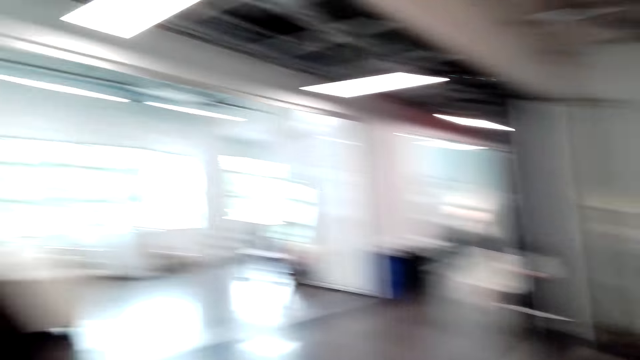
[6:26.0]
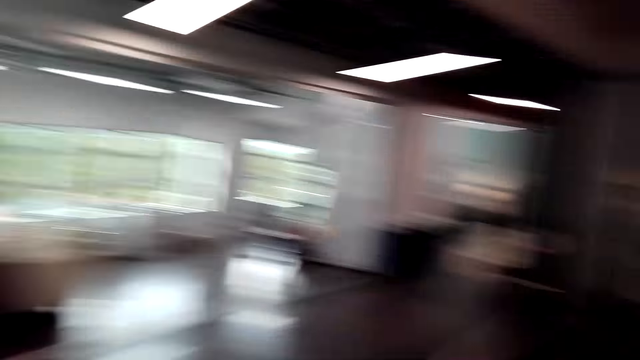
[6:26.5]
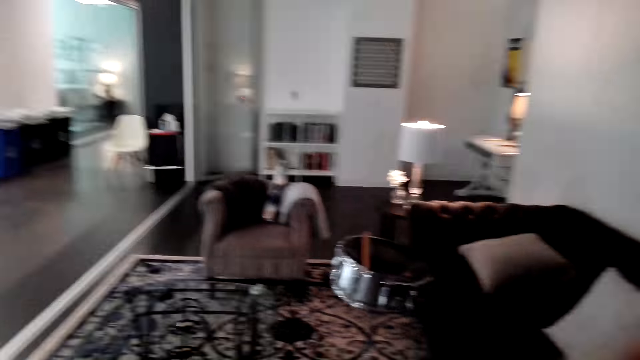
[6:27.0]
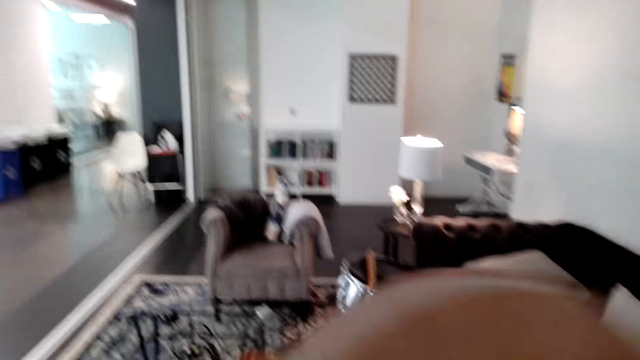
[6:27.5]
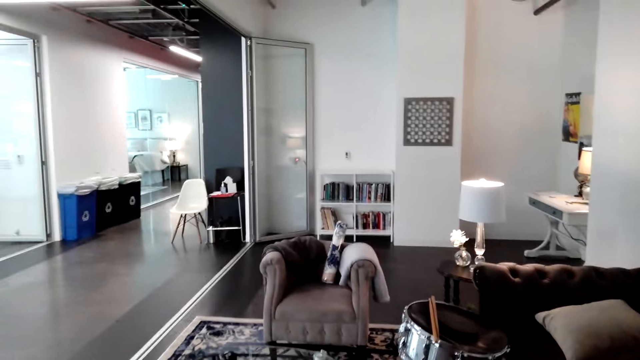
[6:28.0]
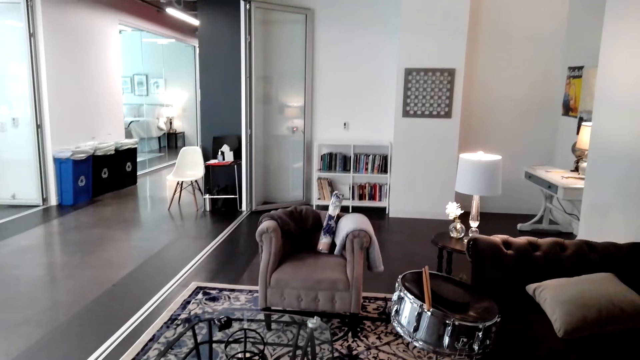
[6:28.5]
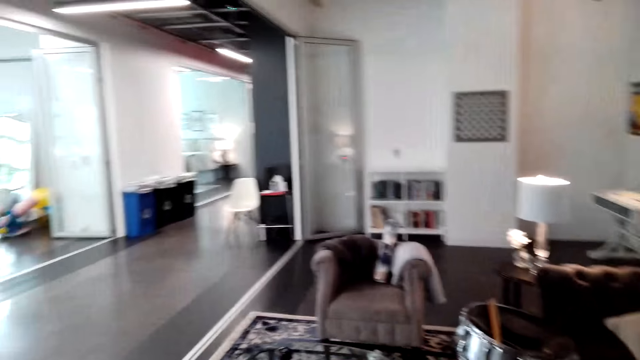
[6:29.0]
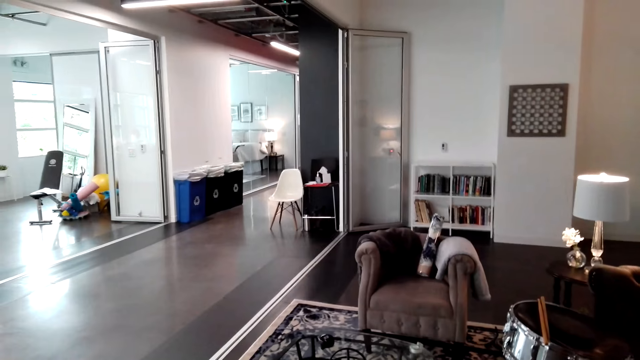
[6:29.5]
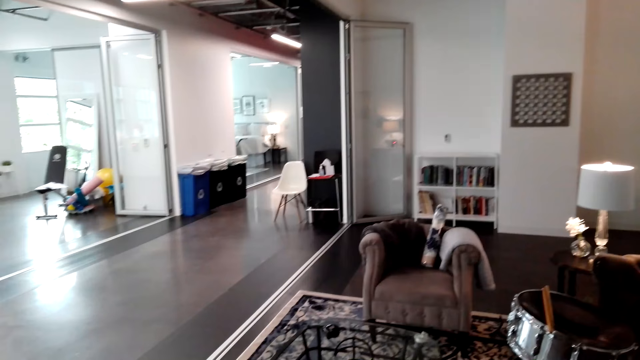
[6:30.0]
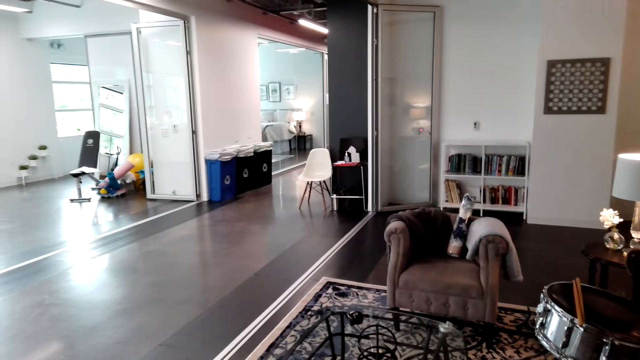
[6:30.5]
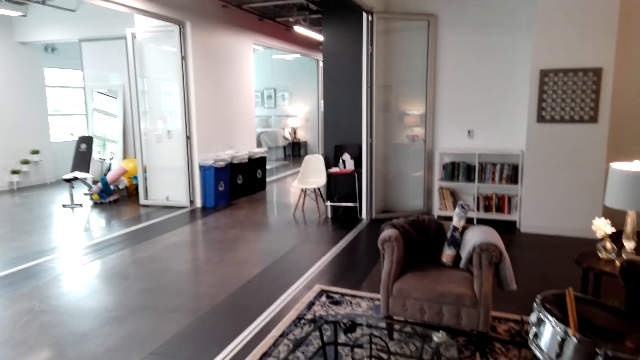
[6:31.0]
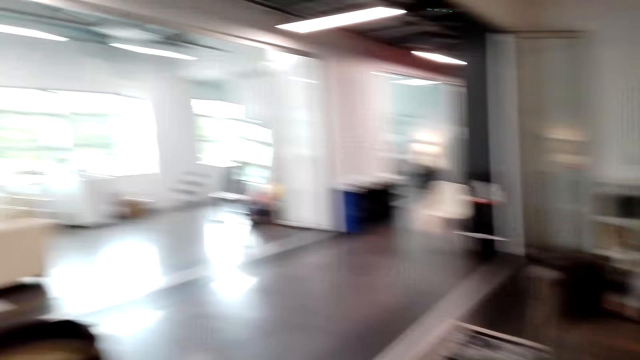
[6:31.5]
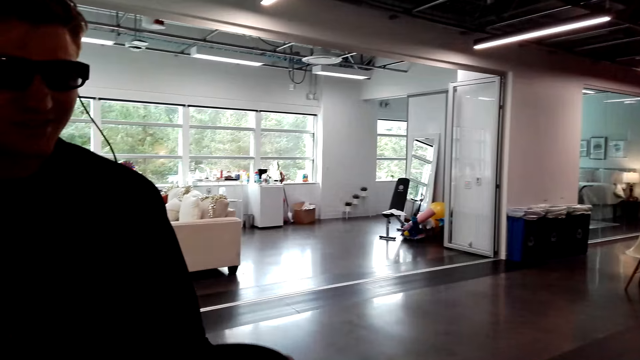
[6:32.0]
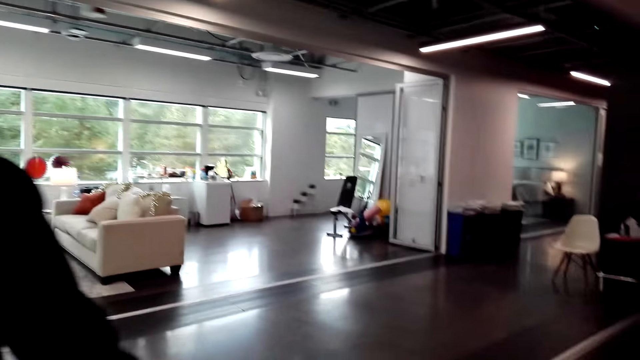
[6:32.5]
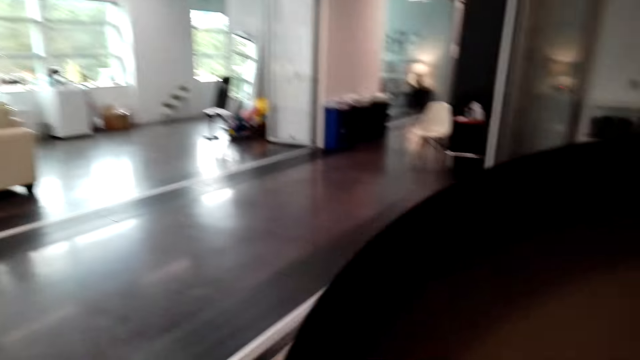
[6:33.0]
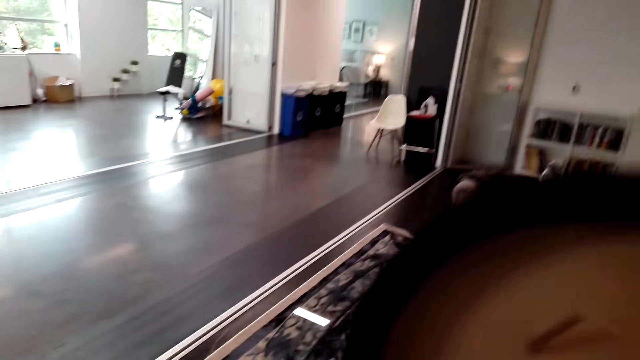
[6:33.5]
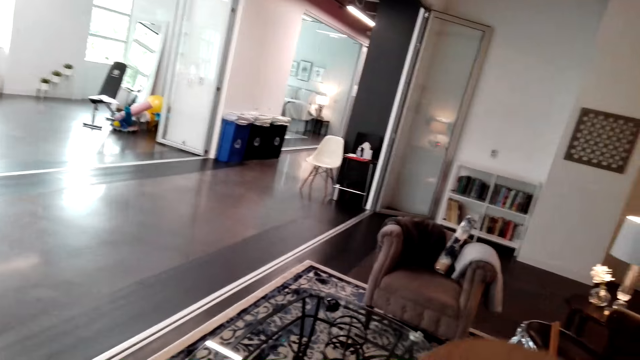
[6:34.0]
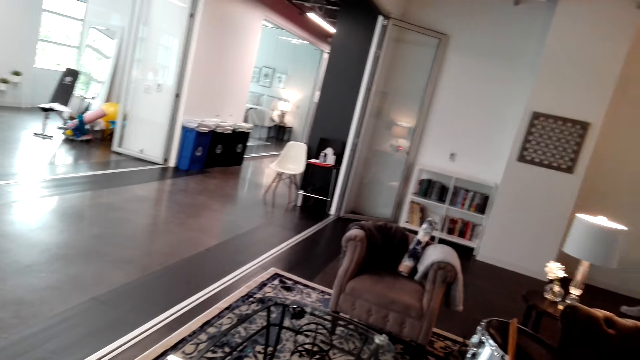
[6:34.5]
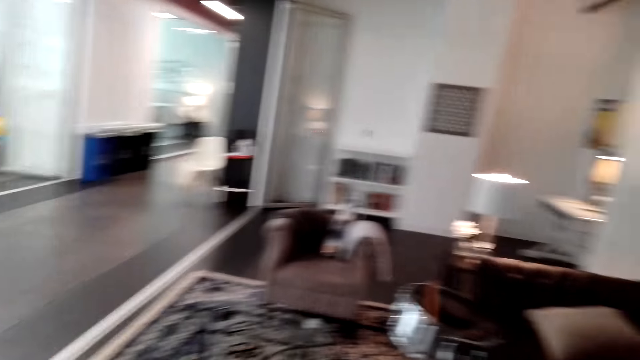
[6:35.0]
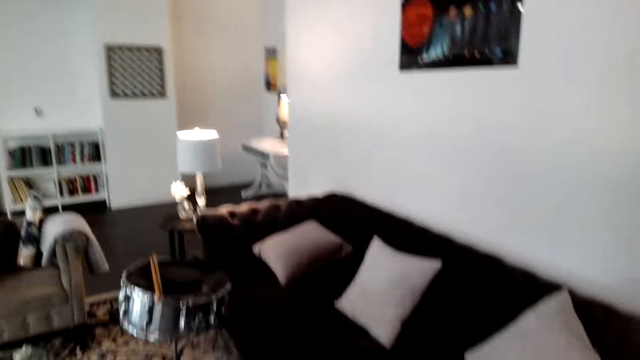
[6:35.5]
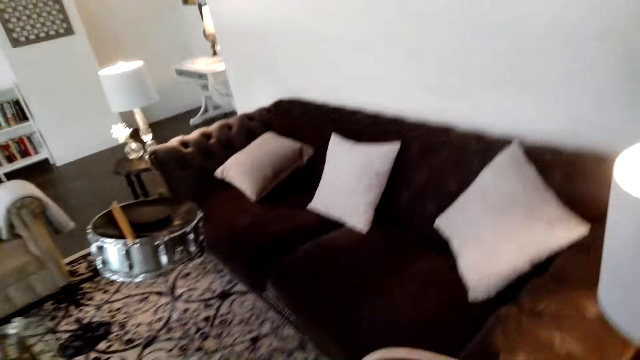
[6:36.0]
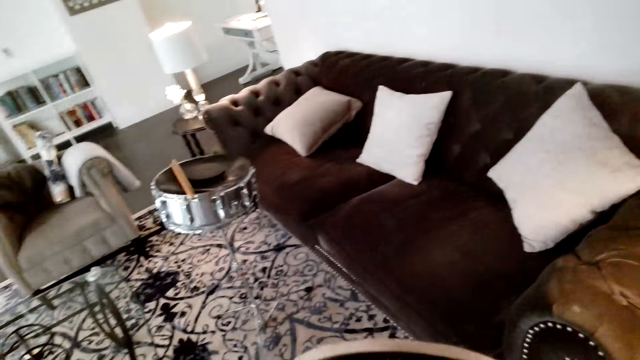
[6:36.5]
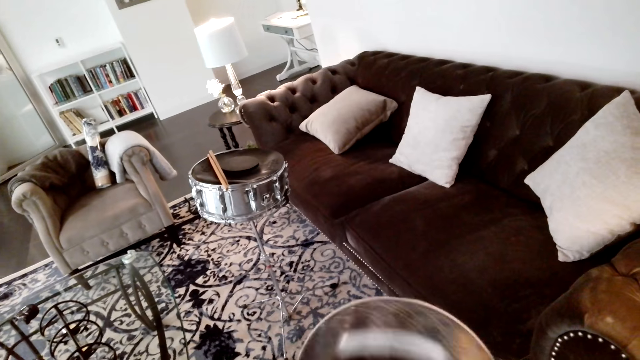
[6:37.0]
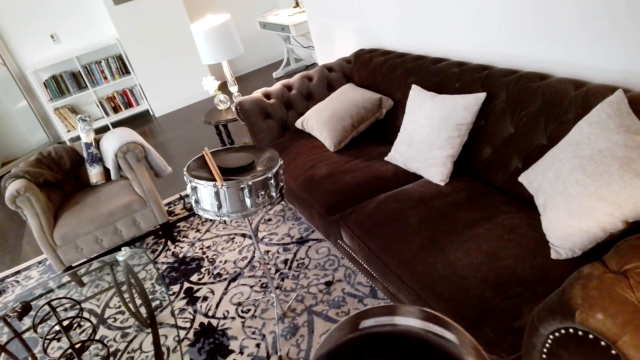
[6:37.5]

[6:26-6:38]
The camera wearer picks up a candle. A man hands the camera wearer a candle. The camera wearer smells the candle.

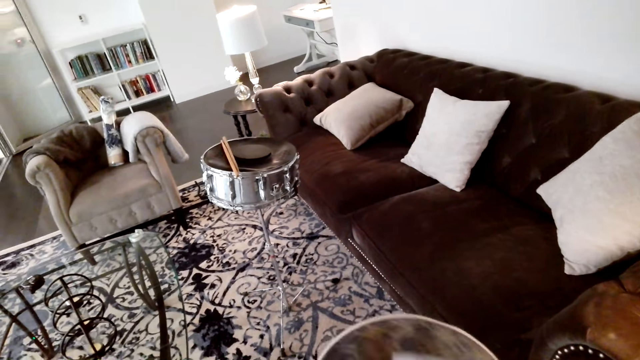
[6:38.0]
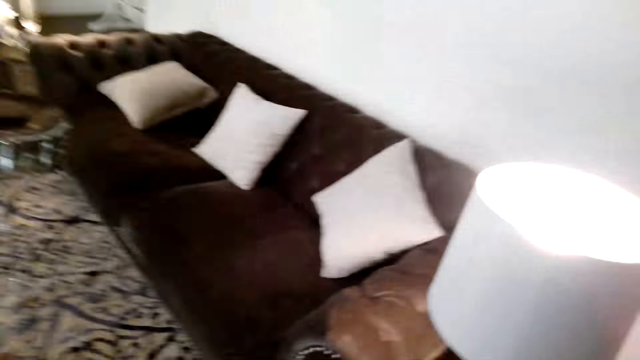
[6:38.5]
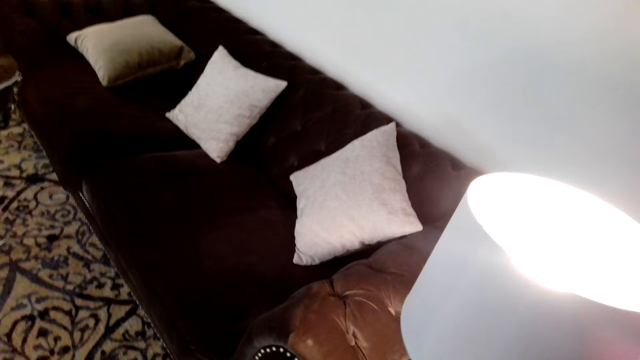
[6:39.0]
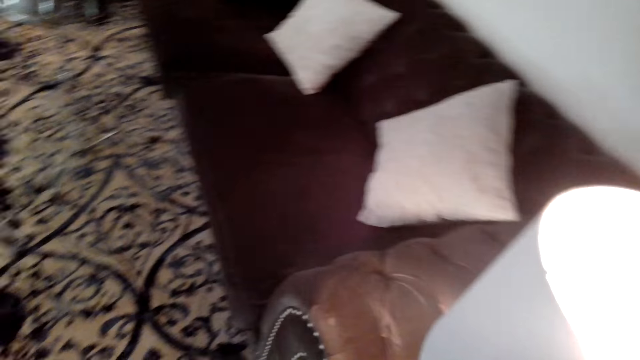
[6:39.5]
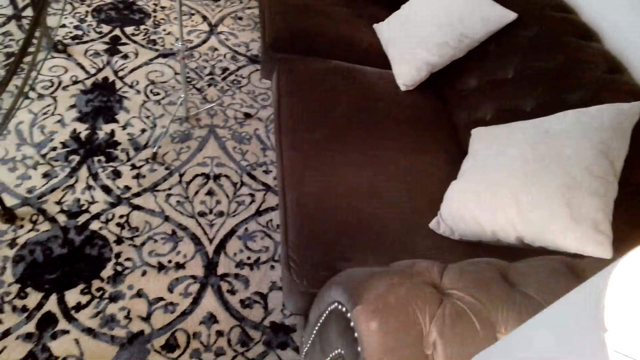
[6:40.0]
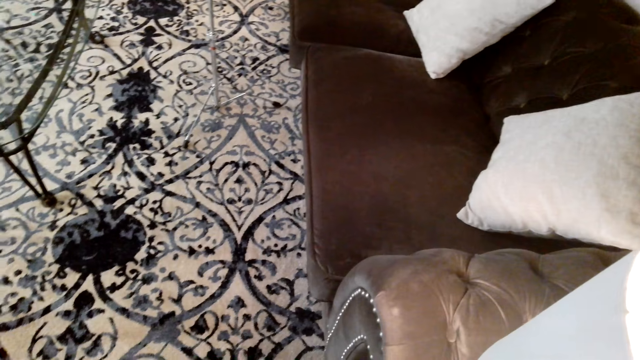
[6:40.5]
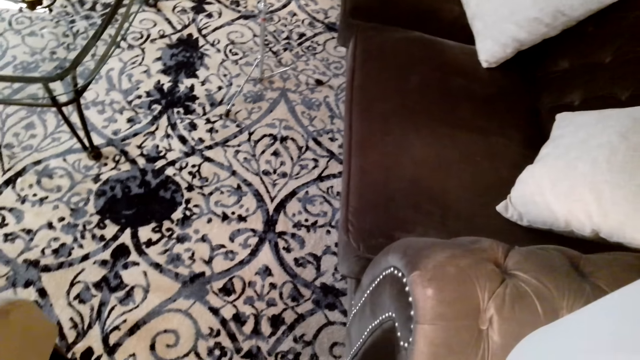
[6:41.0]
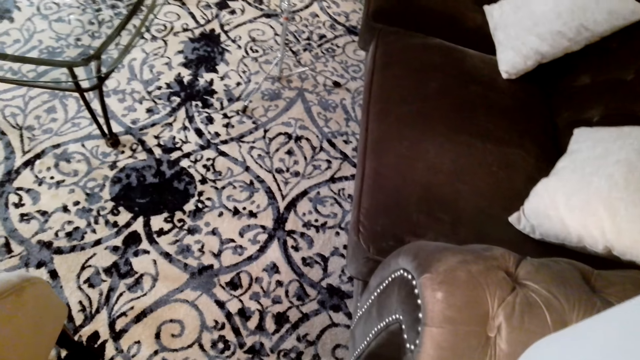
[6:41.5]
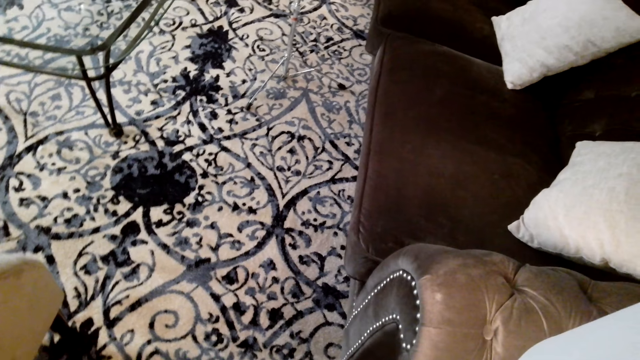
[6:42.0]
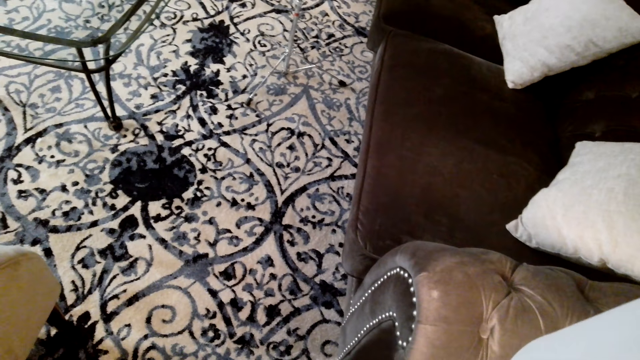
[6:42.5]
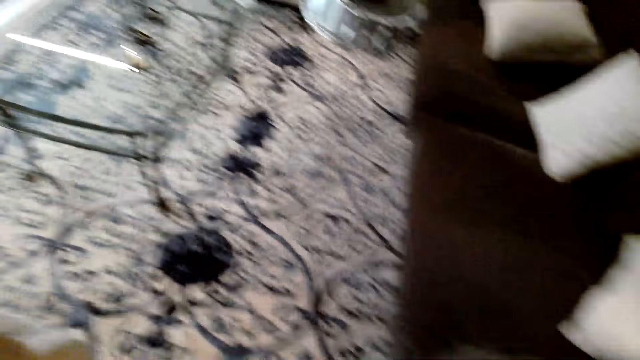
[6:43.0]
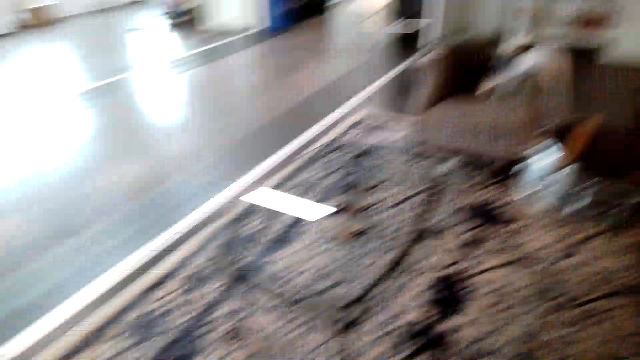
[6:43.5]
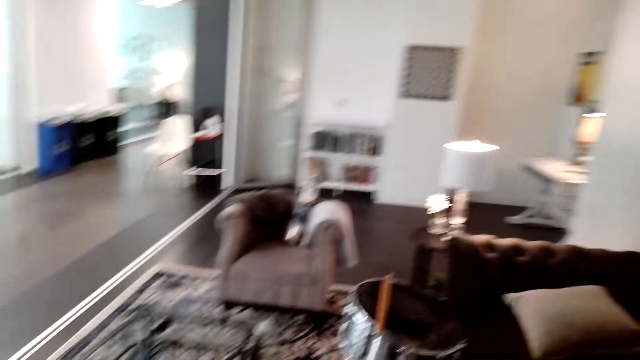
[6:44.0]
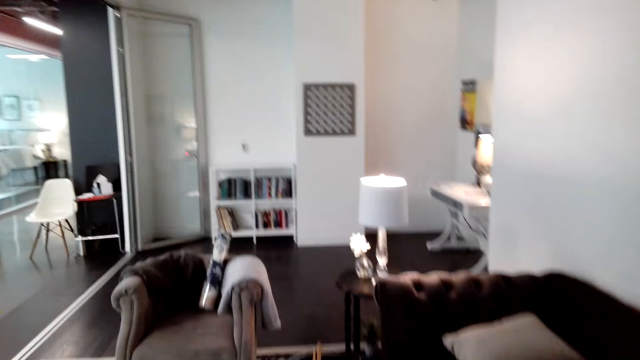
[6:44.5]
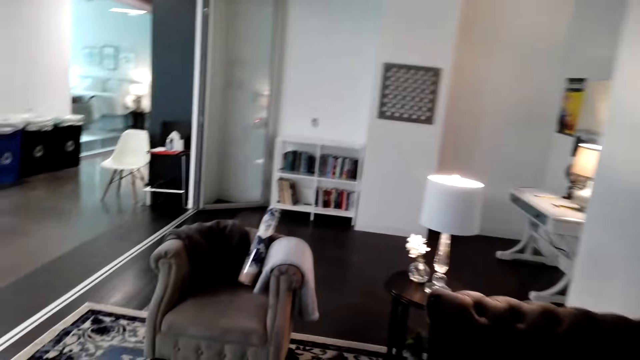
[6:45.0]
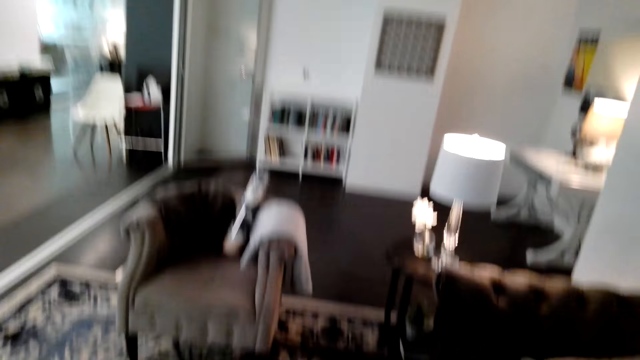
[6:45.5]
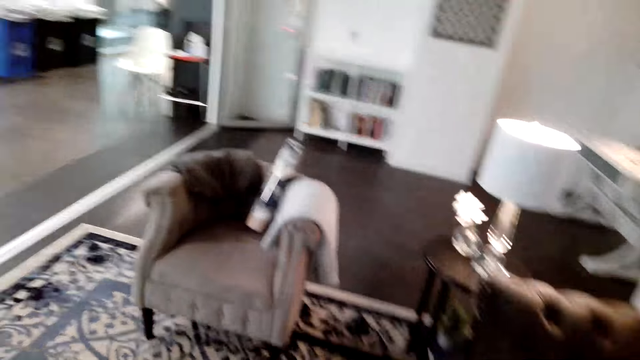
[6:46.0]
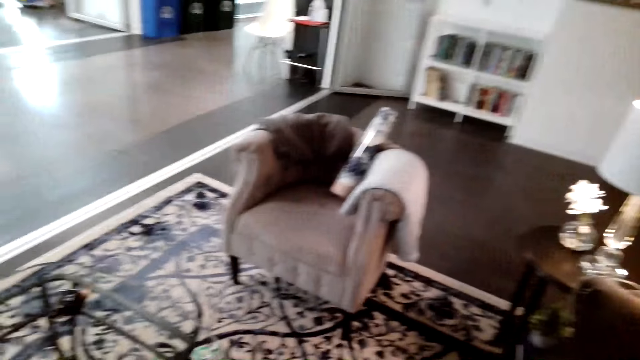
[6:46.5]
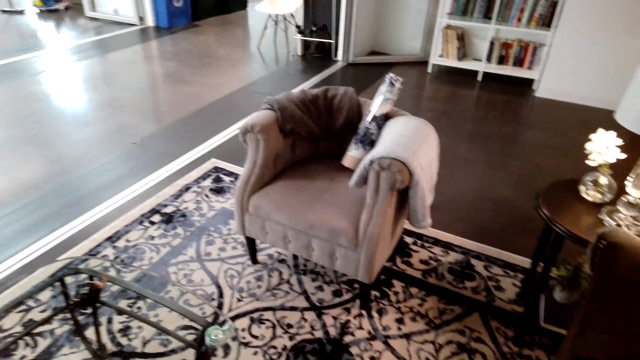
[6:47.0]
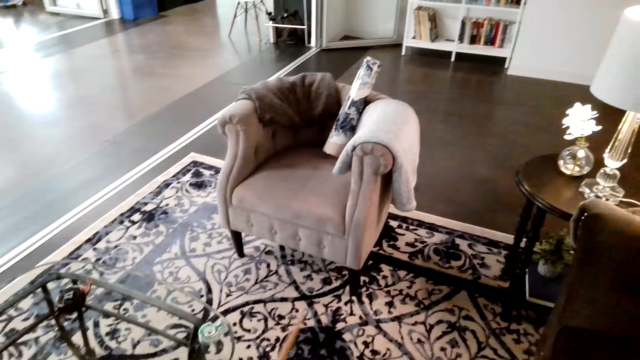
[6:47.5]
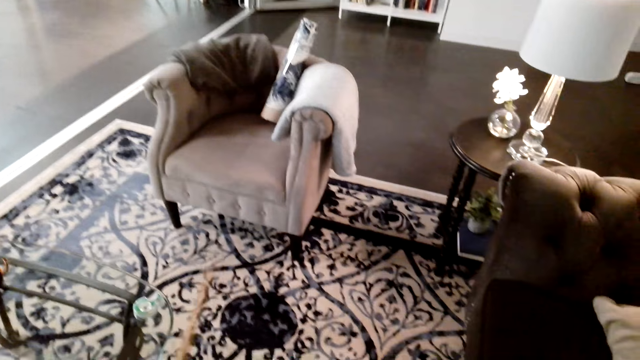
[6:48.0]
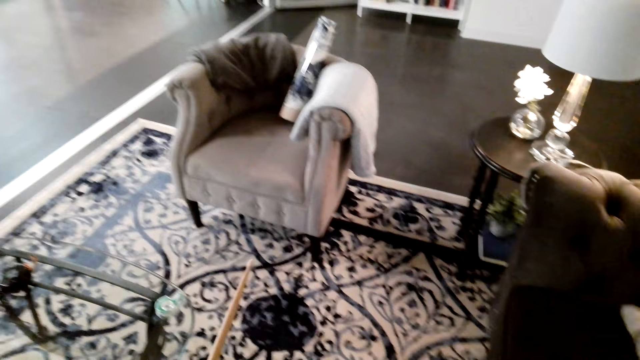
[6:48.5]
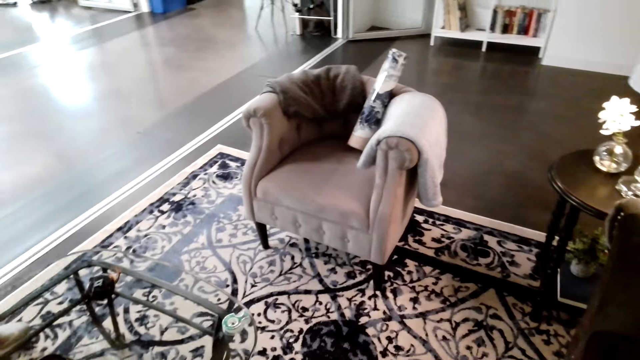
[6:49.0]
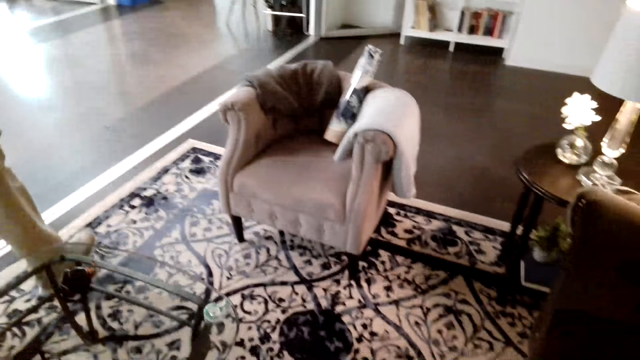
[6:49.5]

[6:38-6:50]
The camera wearer picks up a drumstick.
